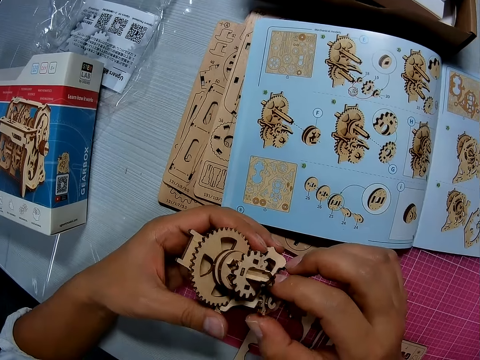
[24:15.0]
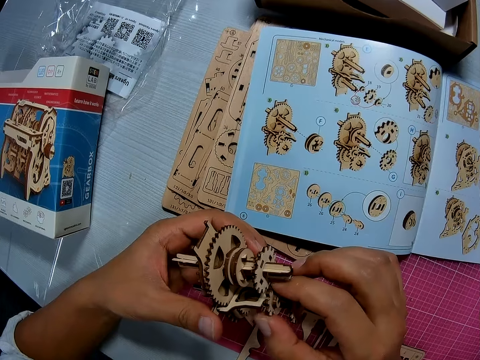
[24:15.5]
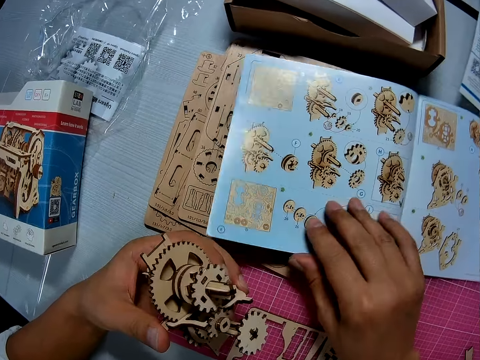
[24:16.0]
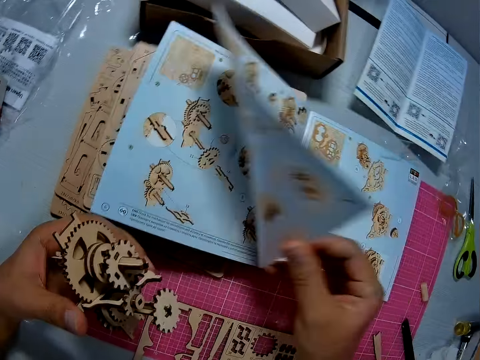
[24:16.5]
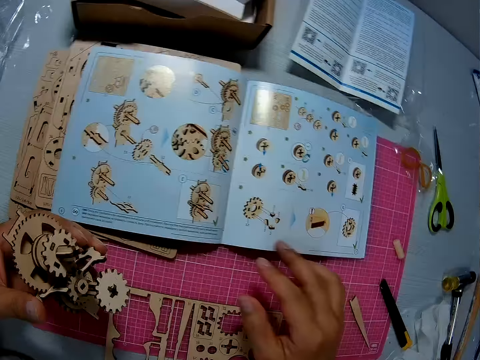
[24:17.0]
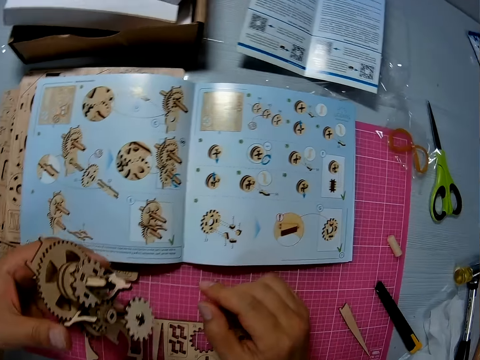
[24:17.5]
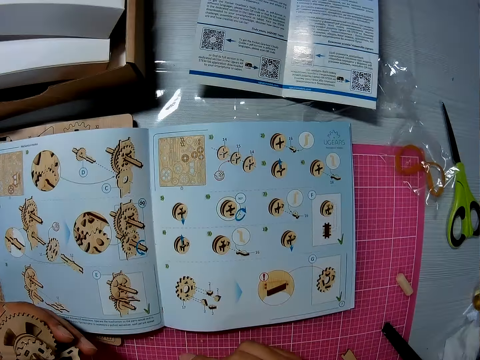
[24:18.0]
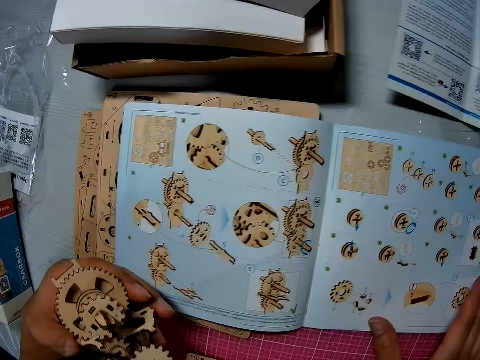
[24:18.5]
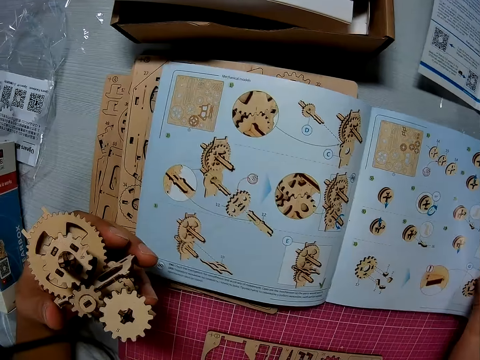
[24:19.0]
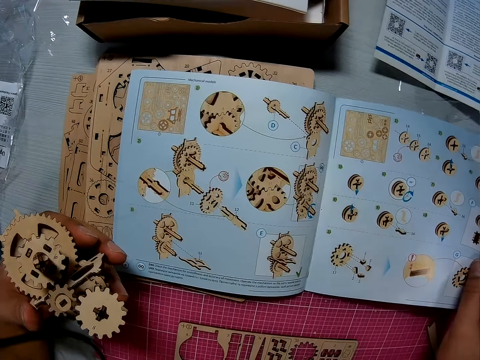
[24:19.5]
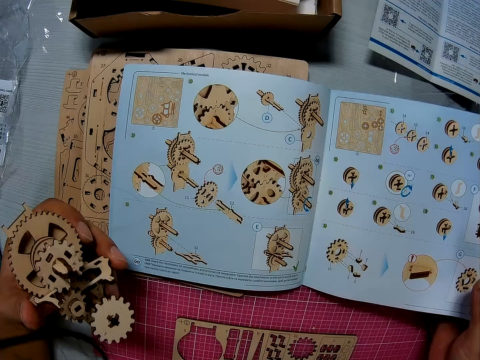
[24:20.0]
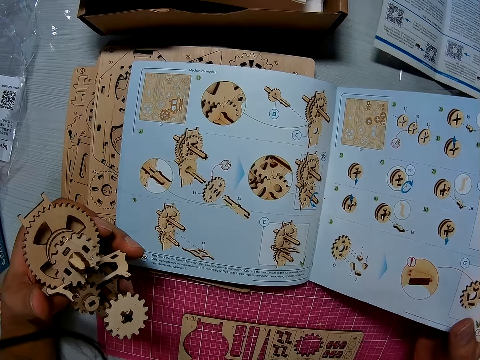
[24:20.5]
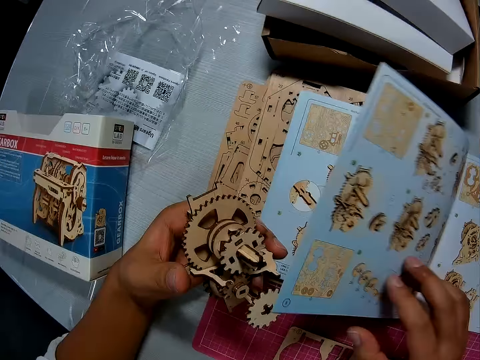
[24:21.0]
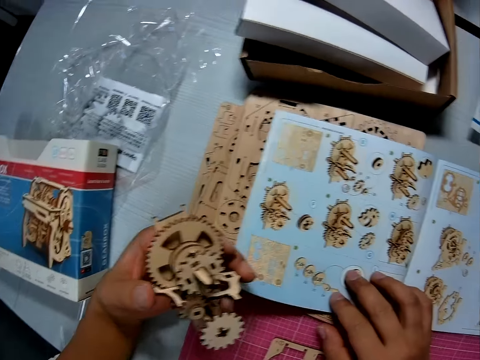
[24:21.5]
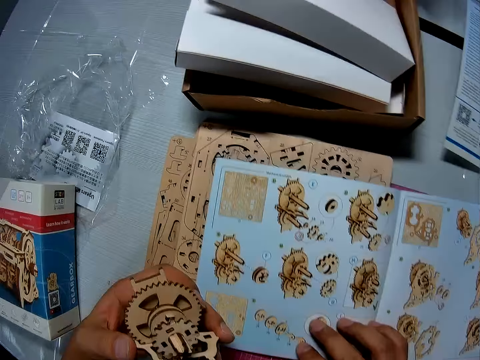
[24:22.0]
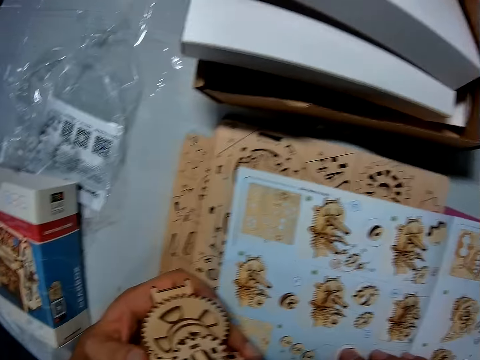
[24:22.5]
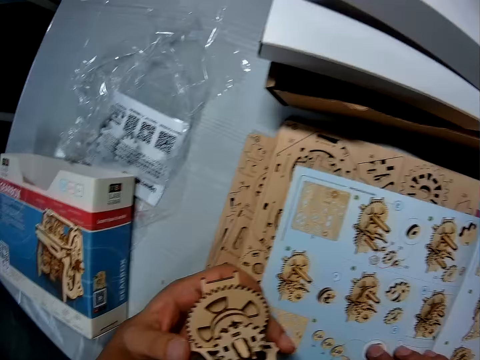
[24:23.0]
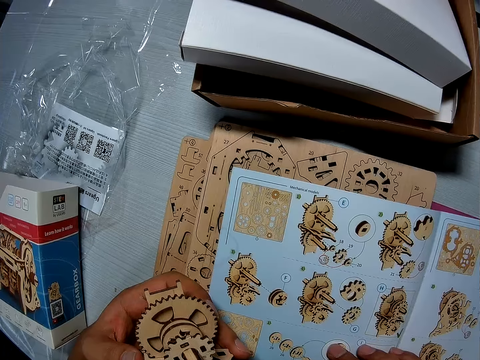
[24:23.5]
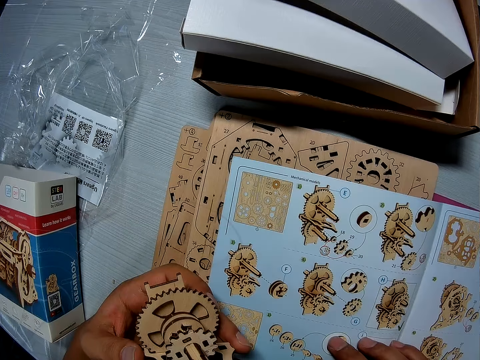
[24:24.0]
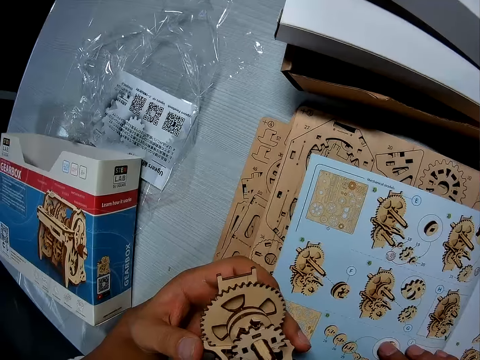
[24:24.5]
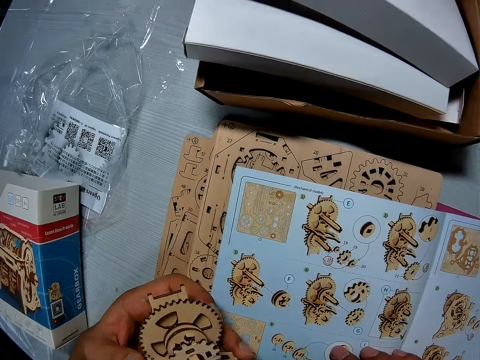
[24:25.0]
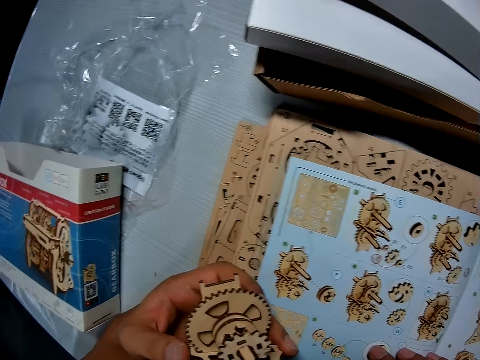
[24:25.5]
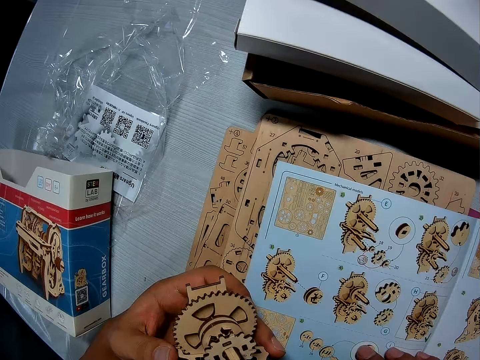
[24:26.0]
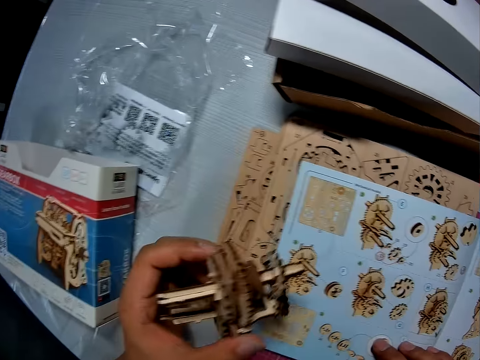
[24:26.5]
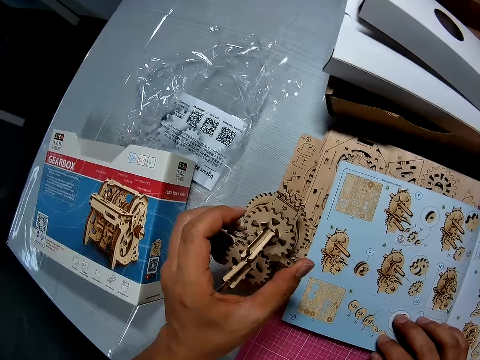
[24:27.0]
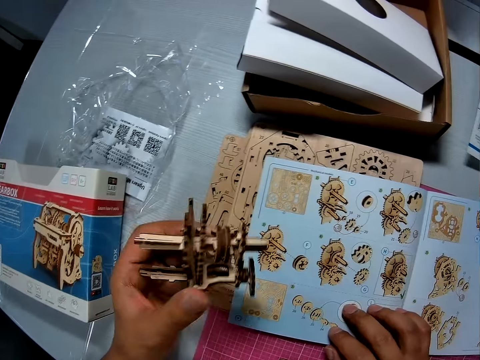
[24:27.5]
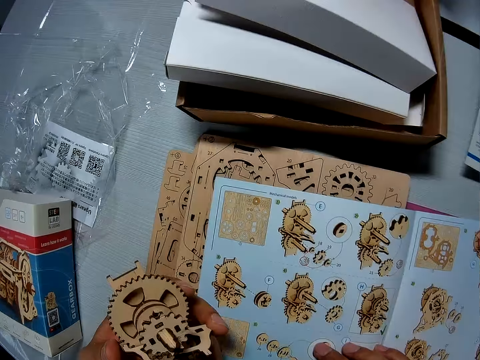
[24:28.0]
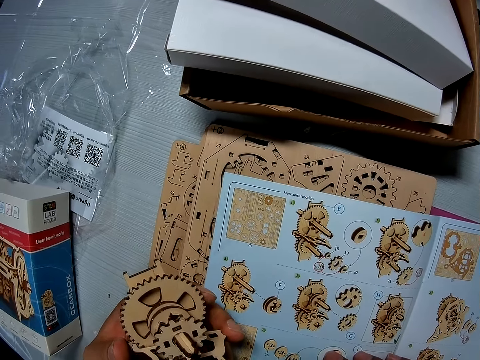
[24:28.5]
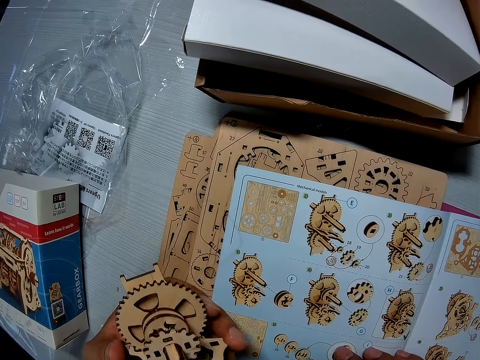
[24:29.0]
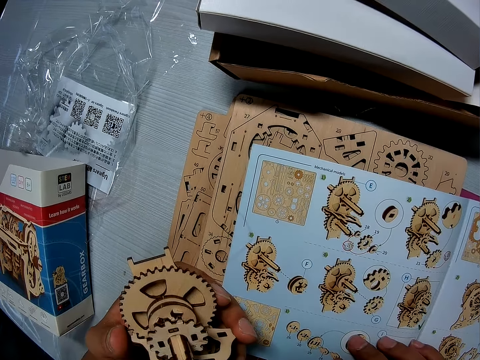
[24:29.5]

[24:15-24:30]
The camera wearer flips a page of a book with his right hand. He looks at a manual. He flips a page of the book with his right hand again. He places his hands on the book. He turns a gearbox.

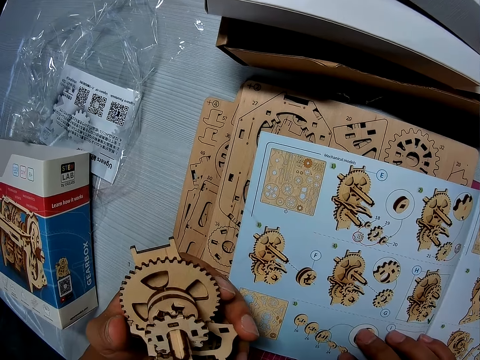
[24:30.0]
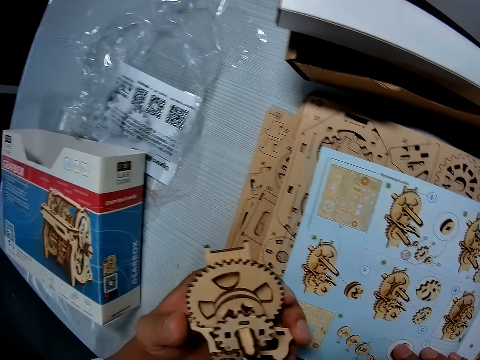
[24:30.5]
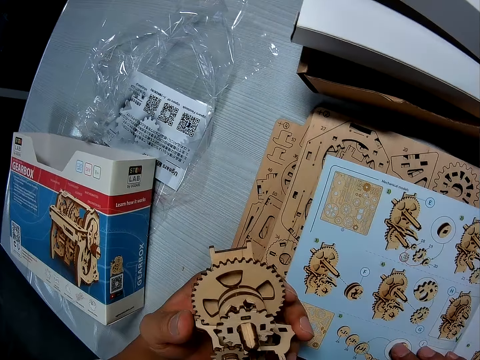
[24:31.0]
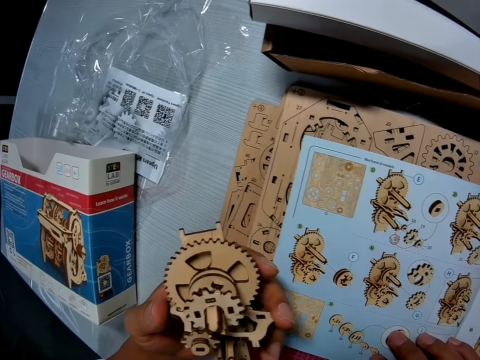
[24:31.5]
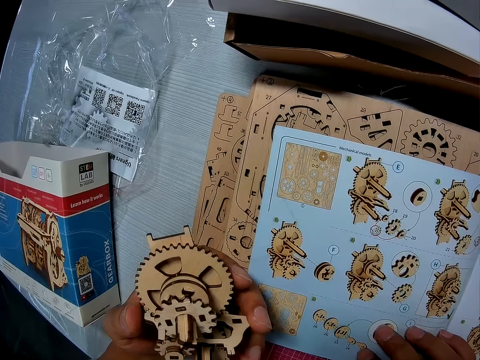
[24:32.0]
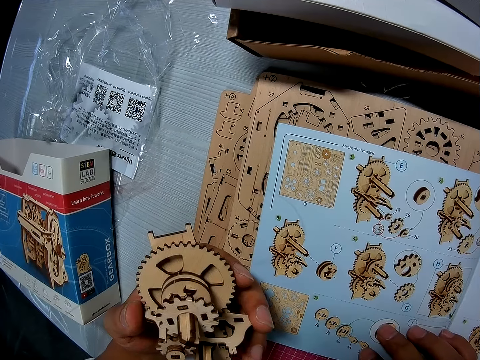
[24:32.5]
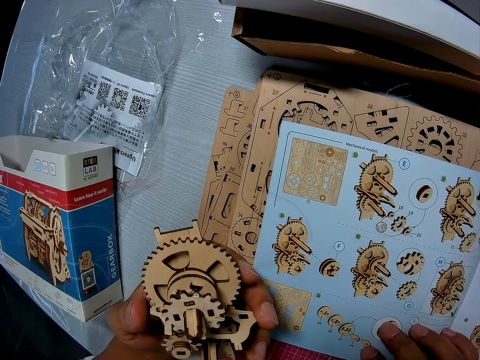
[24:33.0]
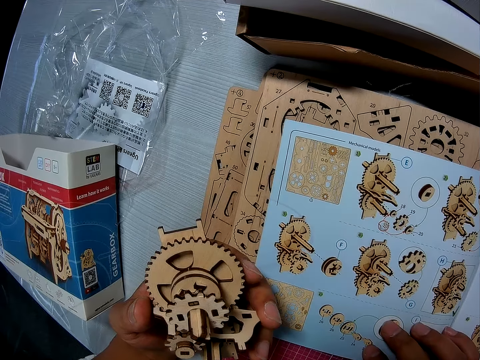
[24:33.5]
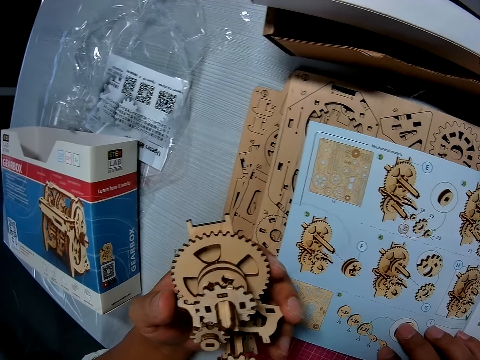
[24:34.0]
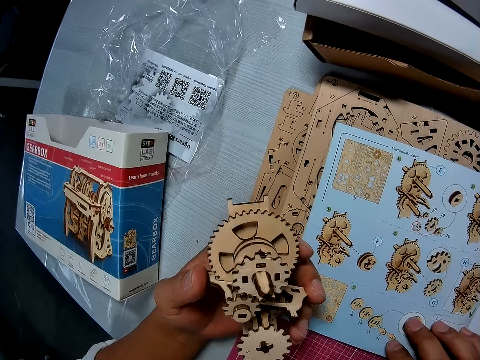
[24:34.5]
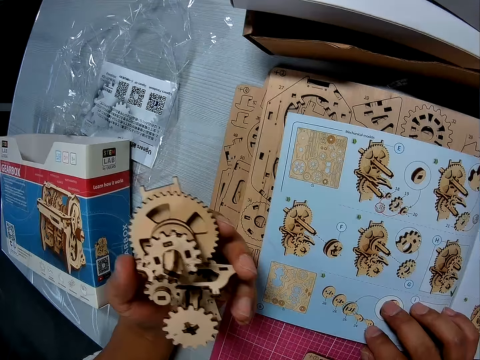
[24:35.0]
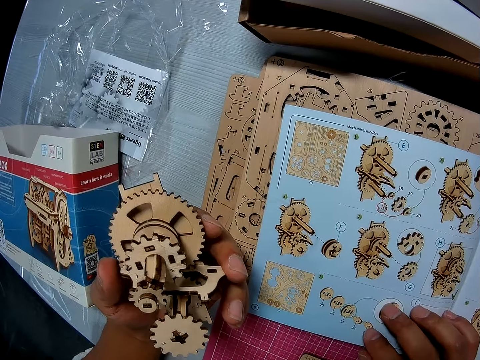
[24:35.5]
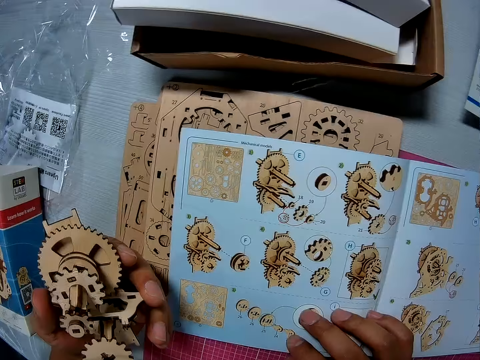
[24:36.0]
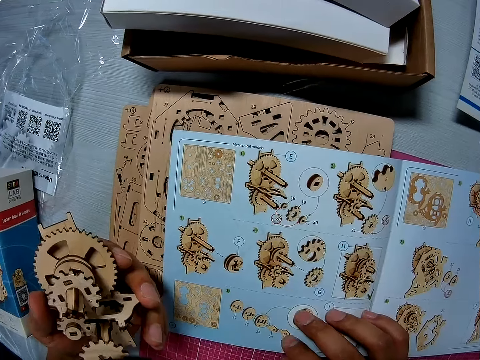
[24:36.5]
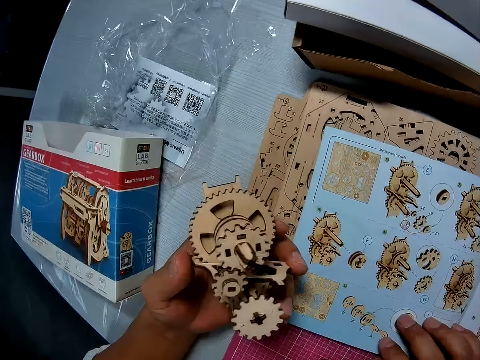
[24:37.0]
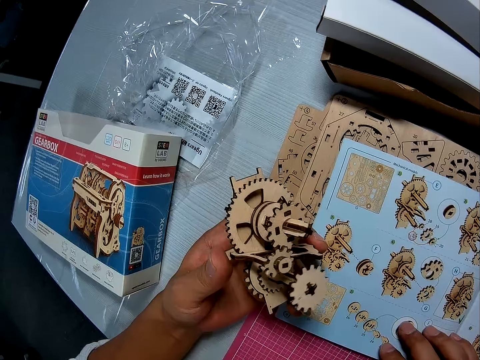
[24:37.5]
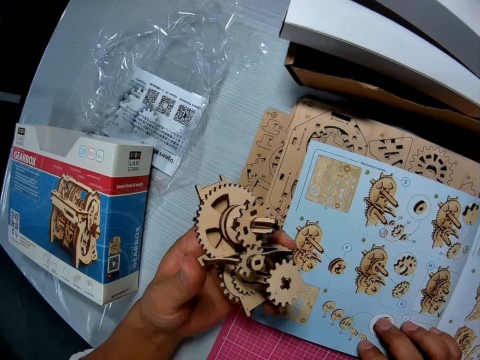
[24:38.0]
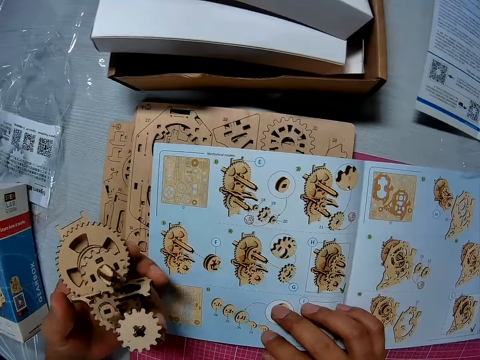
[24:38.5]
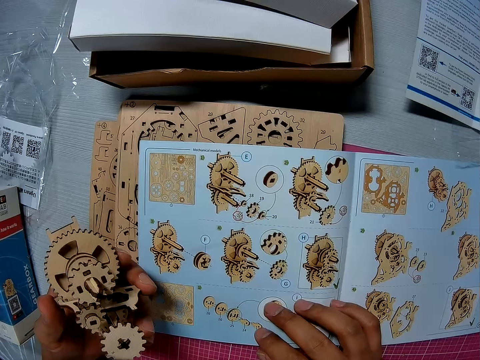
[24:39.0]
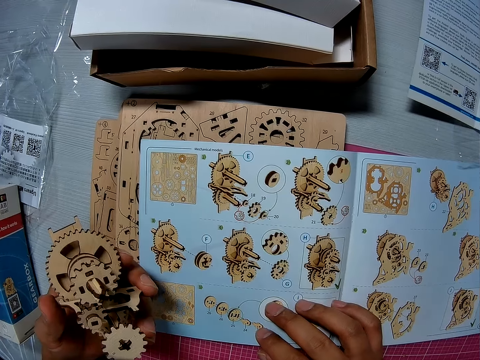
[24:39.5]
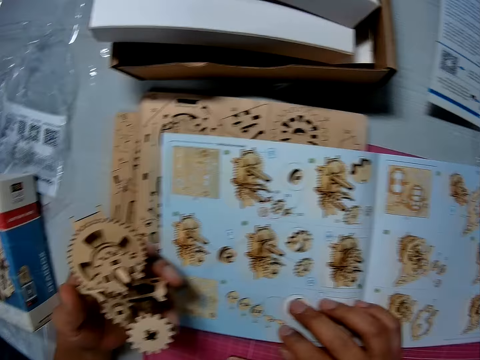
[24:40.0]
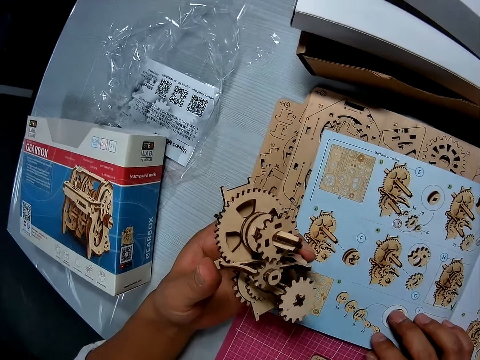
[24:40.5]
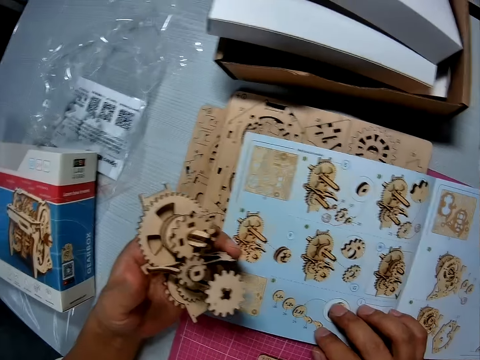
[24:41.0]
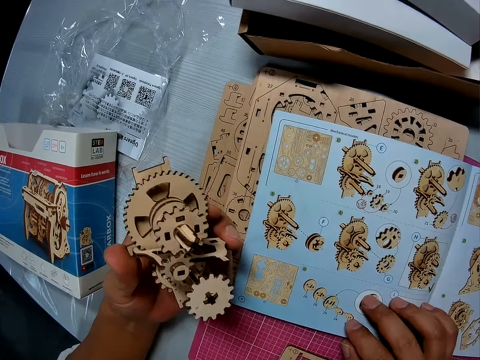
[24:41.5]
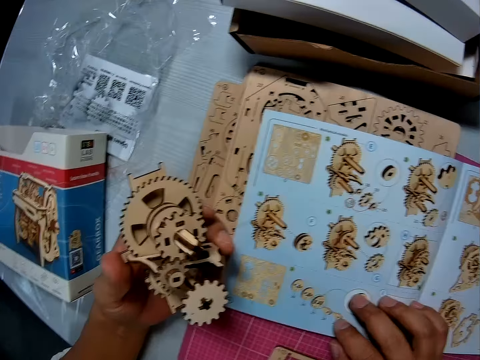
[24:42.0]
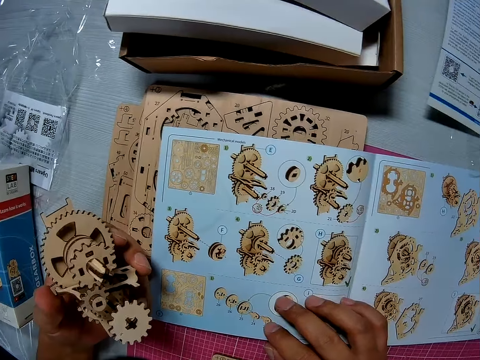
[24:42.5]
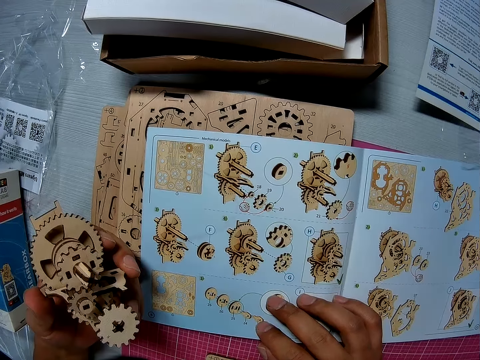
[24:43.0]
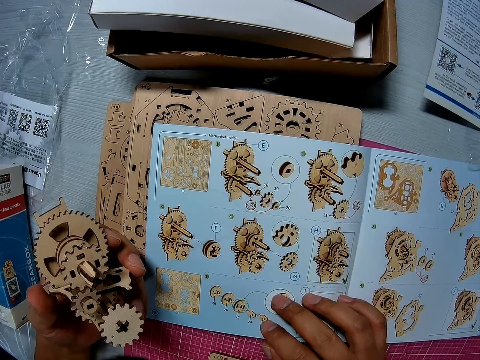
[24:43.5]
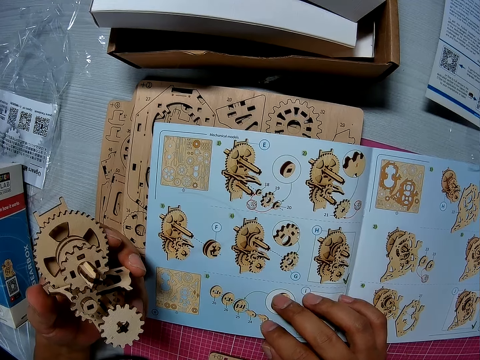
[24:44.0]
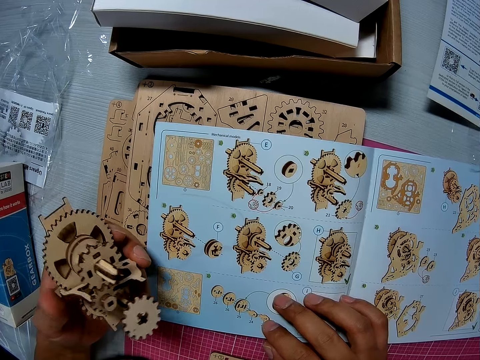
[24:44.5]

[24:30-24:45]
The camera wearer looks at a manual. They look at the manual again. They look at a gearbox. They look at the manual. They look at the gearbox. They look at the manual. They look at the manual again.
